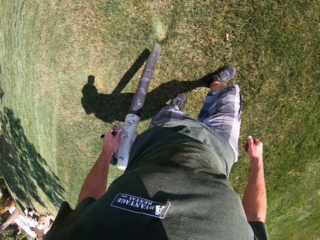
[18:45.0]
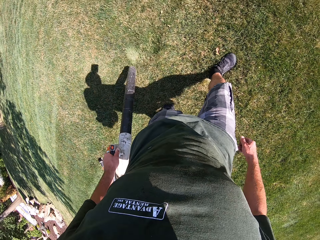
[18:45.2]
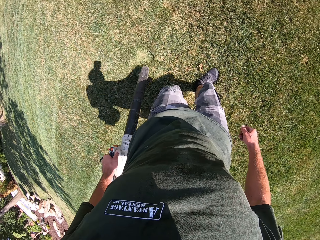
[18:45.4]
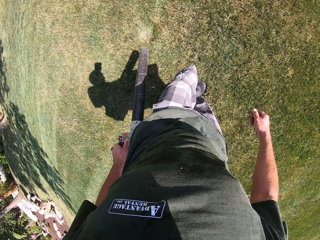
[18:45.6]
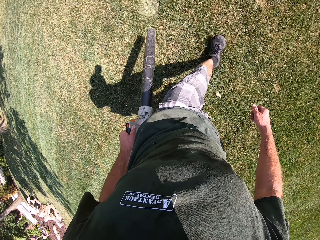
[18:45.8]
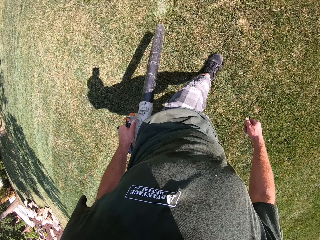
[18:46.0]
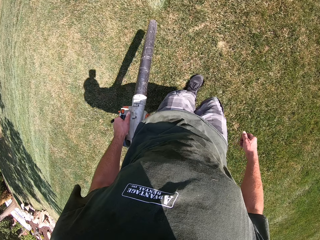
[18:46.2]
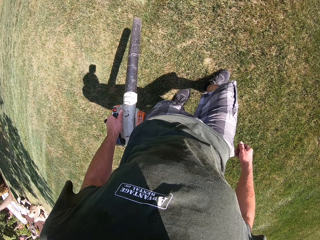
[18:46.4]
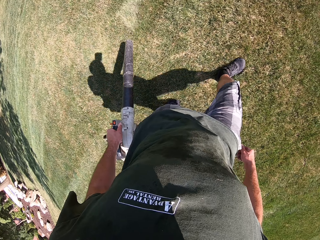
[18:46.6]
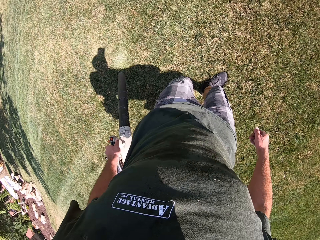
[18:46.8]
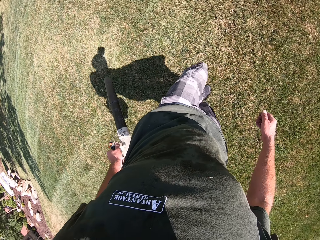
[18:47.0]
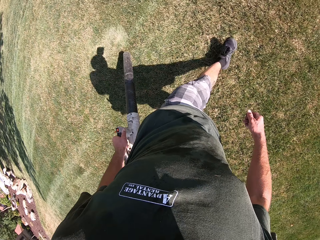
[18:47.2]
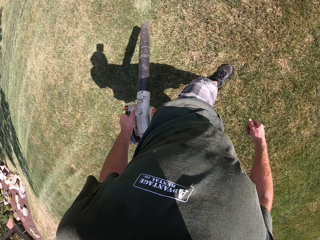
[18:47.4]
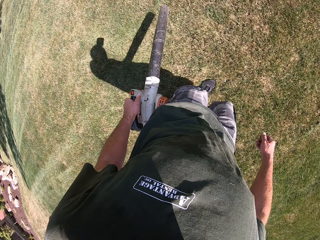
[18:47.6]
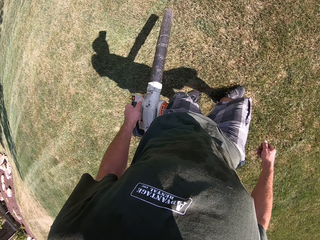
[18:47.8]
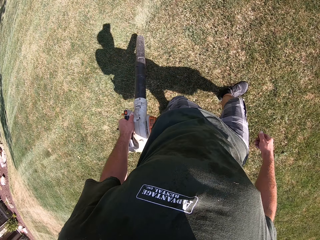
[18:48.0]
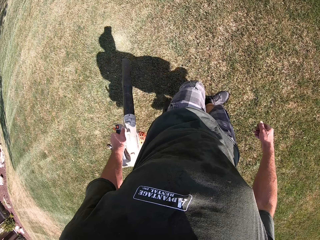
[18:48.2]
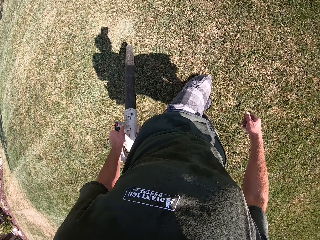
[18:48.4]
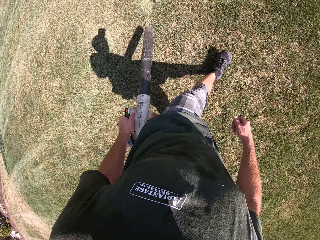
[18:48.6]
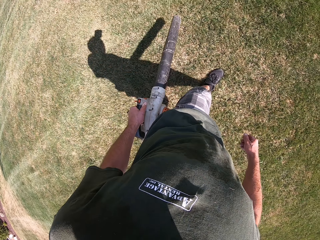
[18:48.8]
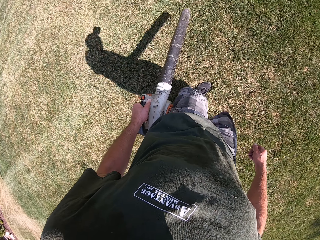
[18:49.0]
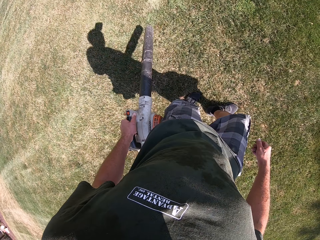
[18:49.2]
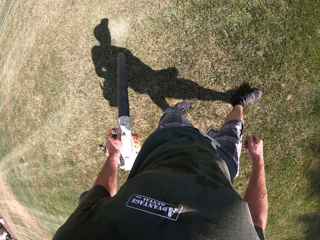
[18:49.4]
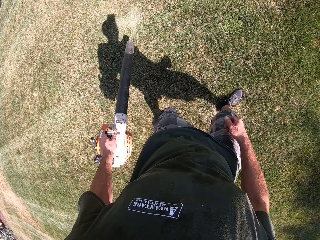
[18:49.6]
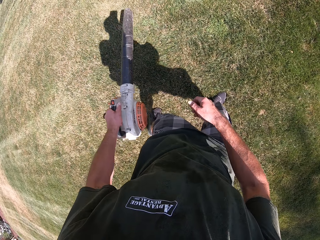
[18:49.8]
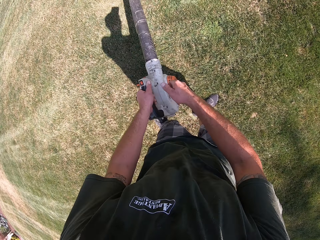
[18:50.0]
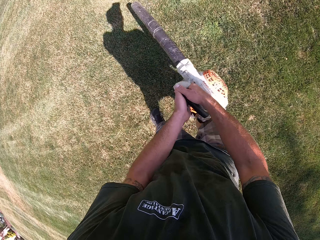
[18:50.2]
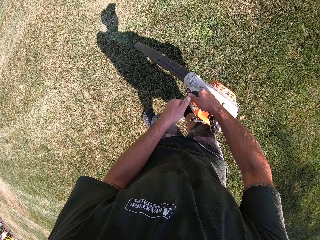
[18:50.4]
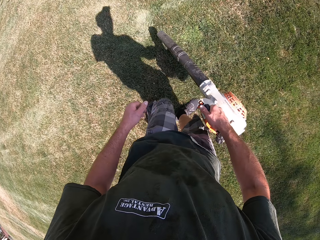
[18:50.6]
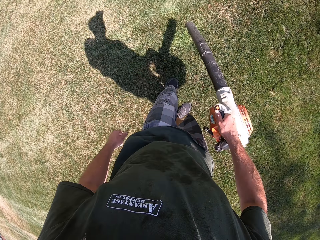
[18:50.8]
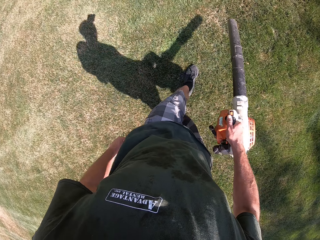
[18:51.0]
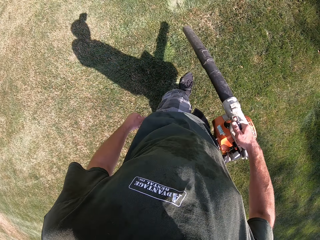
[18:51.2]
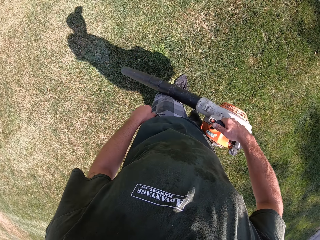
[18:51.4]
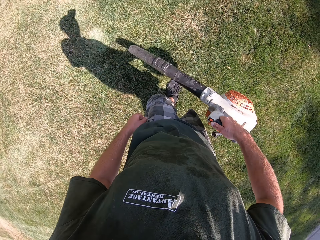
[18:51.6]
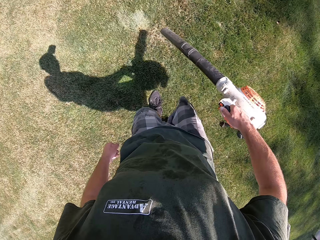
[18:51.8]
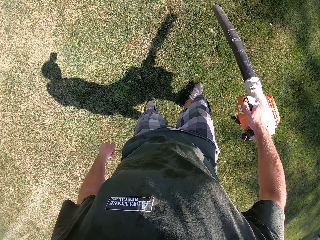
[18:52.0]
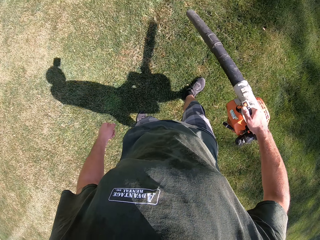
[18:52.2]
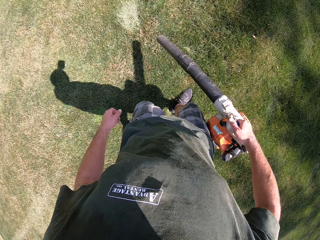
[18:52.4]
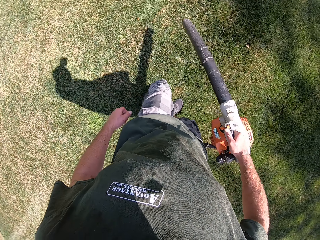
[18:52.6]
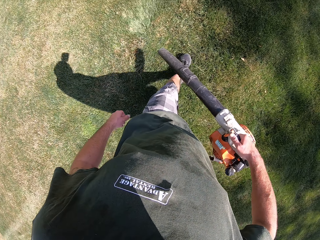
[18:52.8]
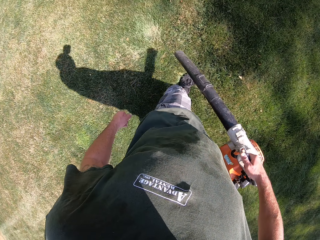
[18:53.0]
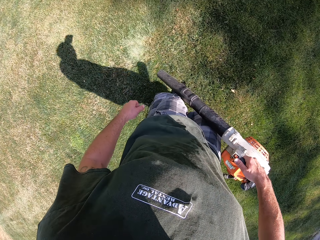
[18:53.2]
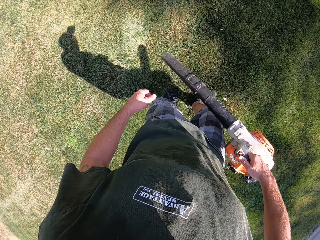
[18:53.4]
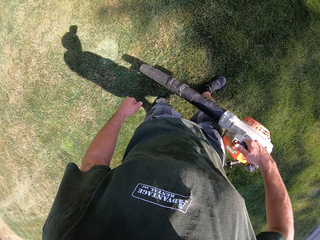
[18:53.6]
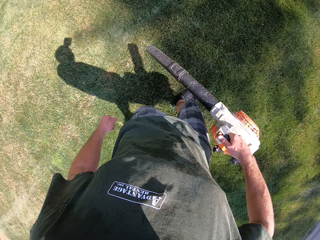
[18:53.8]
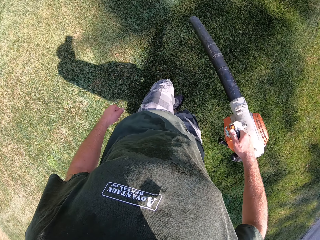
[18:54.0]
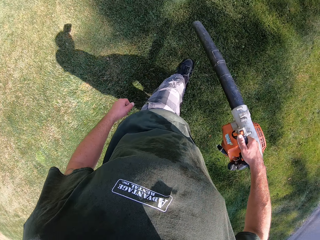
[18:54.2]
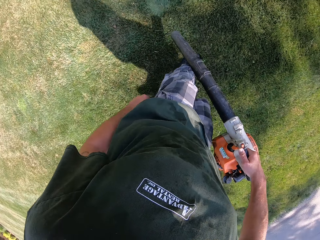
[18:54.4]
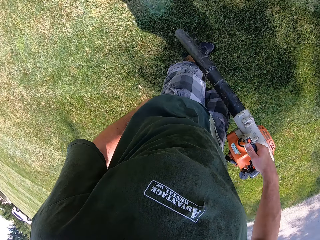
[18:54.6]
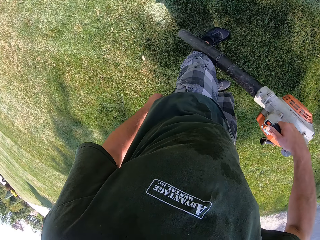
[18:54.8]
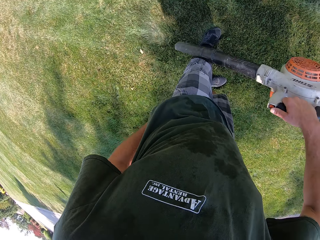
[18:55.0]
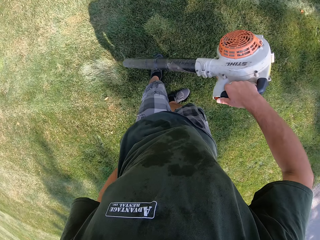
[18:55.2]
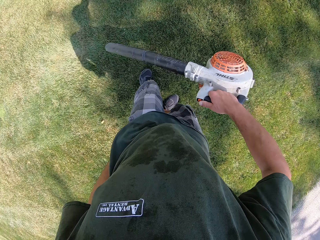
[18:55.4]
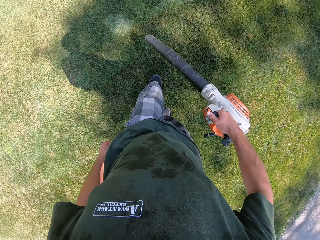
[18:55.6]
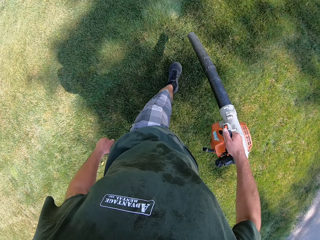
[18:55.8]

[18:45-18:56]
The camera wearer passes the lawn blower from his left hand to his right hand. He holds the leaf blower with his right hand.

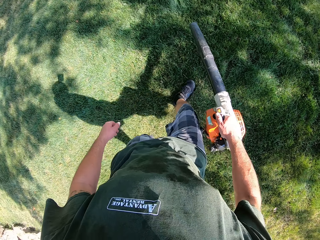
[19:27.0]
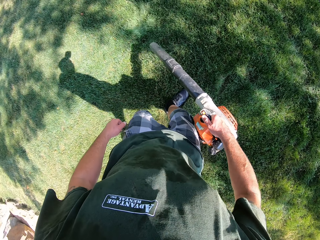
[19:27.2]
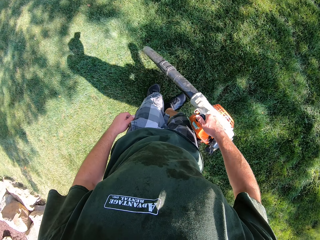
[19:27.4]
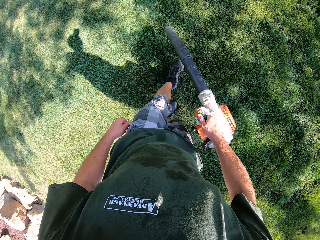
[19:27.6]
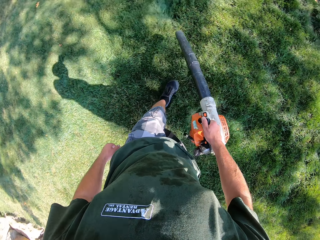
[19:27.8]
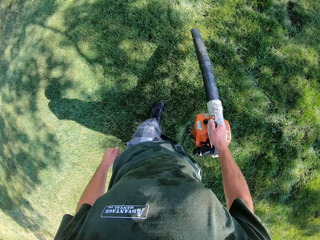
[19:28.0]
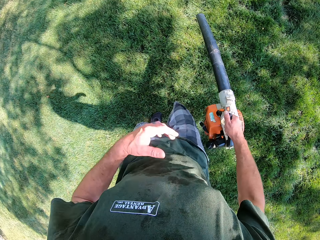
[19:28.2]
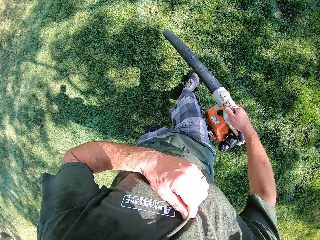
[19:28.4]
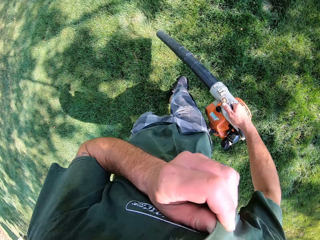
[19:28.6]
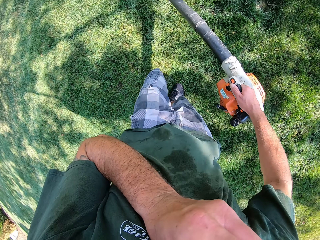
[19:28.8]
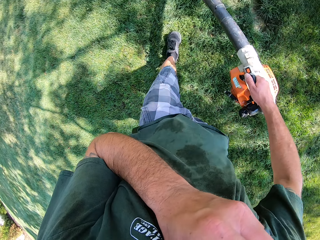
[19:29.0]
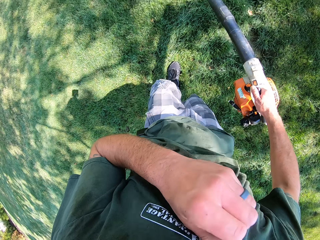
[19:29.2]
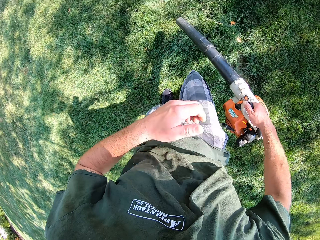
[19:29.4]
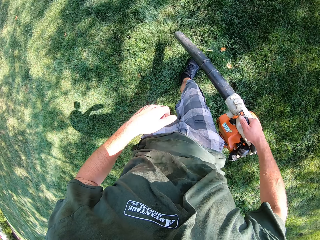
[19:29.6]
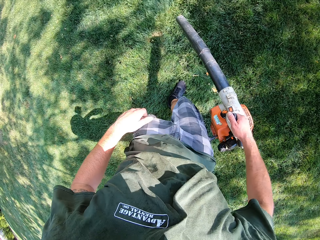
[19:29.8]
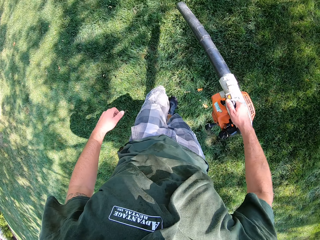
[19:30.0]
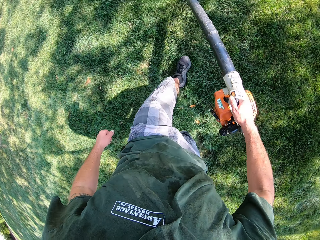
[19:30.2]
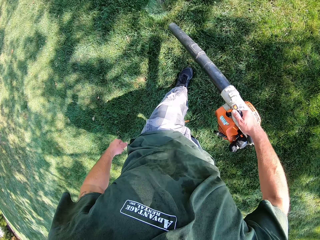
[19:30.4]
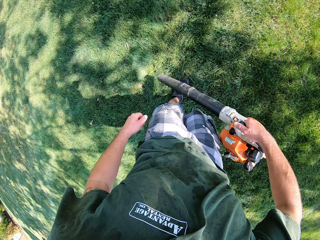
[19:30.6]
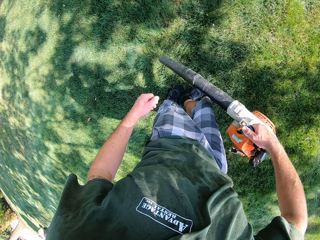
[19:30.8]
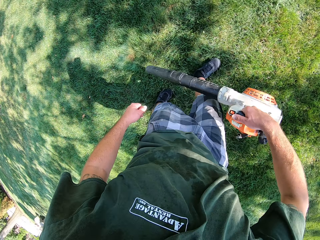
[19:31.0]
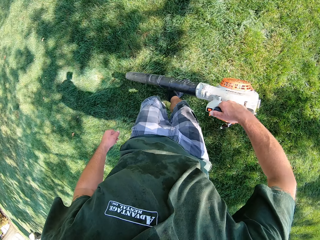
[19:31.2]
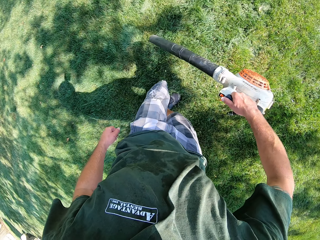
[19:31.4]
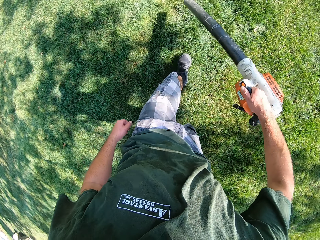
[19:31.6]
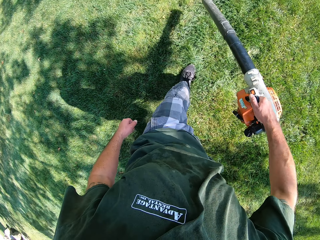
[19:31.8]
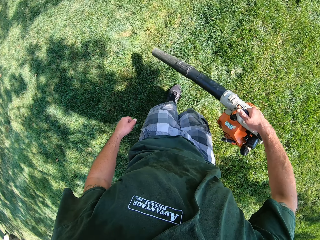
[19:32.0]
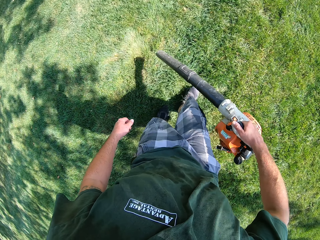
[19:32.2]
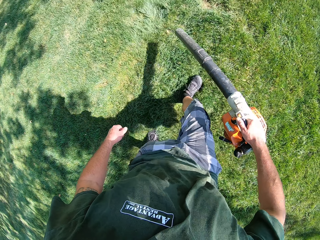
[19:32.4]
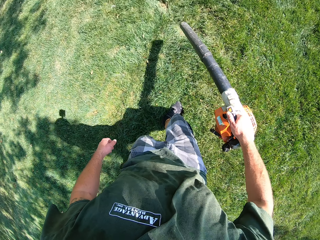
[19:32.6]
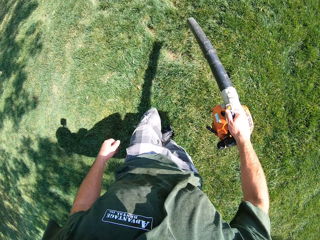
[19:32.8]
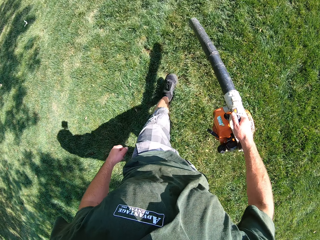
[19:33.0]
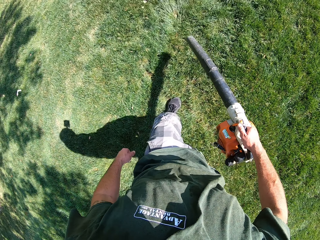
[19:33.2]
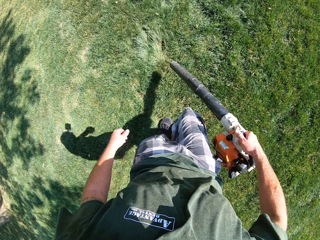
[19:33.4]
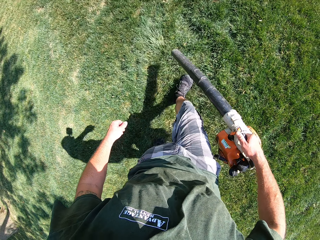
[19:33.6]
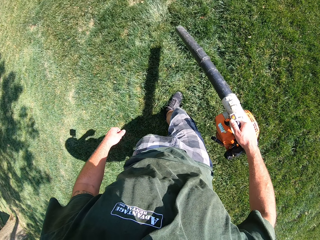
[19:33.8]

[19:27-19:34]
The camera wearer holds his shirt with his left hand. He wipes his face with his shirt and drops his shirt.

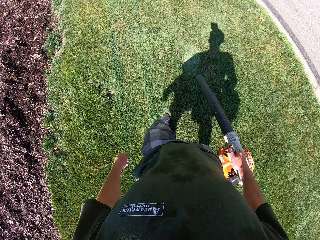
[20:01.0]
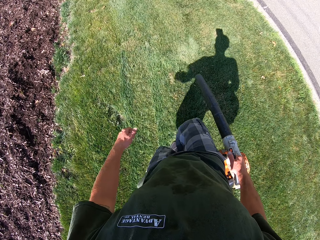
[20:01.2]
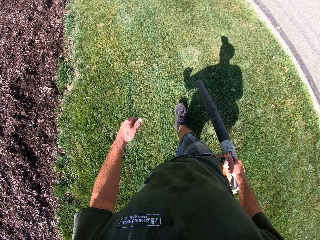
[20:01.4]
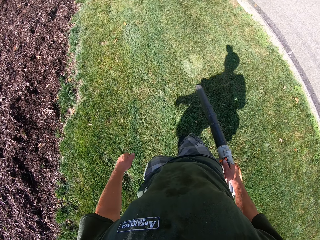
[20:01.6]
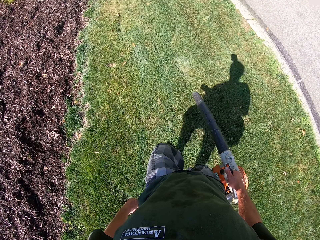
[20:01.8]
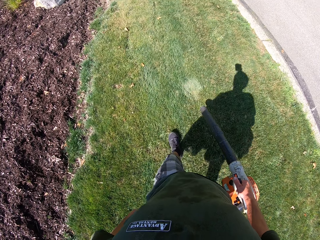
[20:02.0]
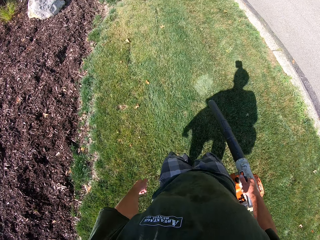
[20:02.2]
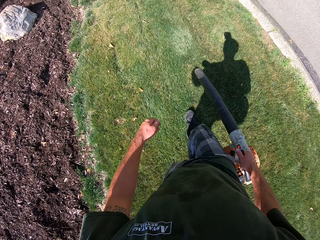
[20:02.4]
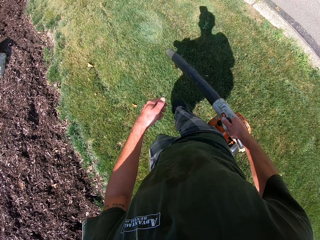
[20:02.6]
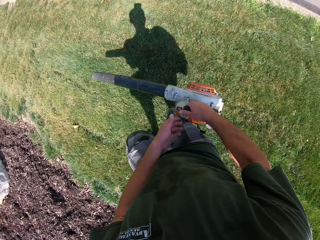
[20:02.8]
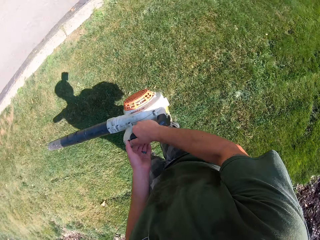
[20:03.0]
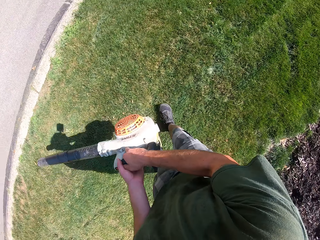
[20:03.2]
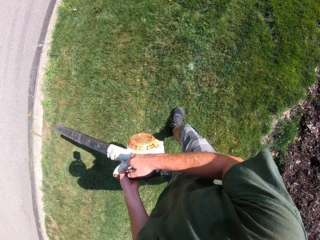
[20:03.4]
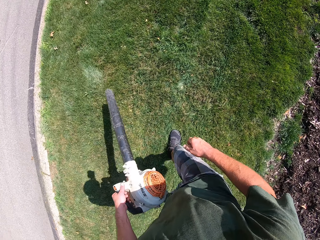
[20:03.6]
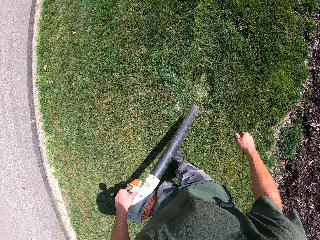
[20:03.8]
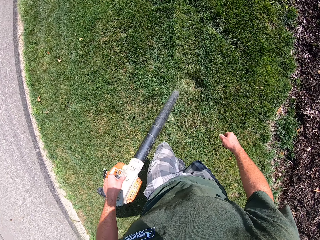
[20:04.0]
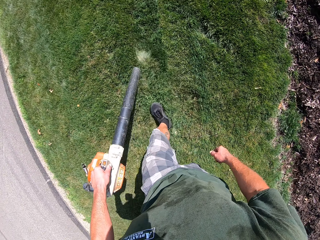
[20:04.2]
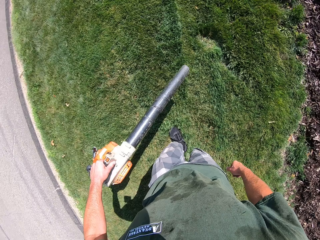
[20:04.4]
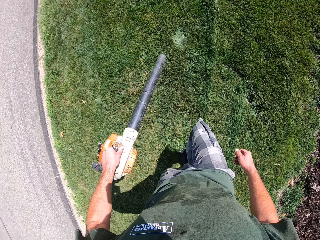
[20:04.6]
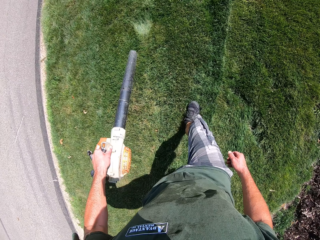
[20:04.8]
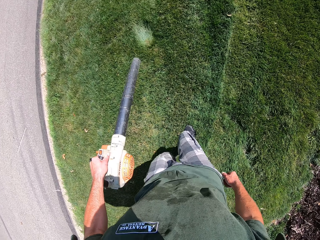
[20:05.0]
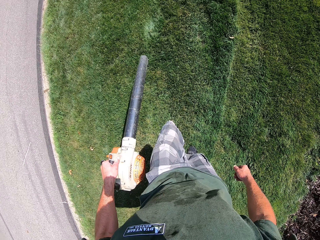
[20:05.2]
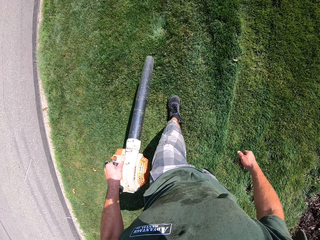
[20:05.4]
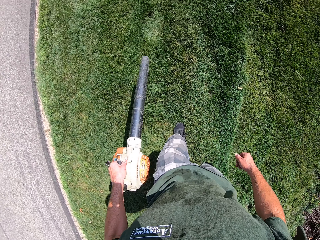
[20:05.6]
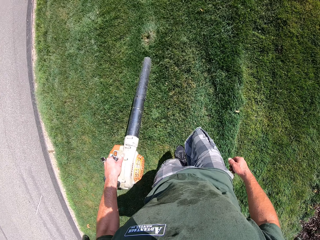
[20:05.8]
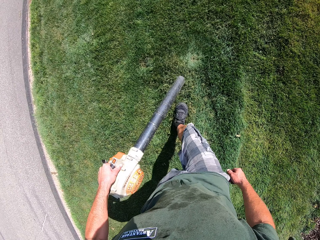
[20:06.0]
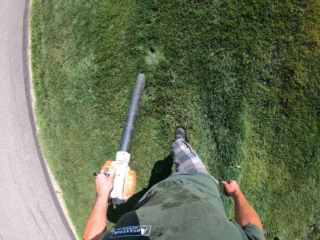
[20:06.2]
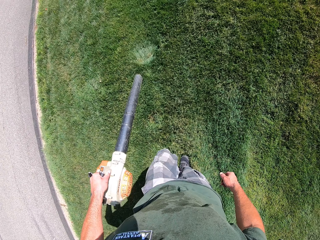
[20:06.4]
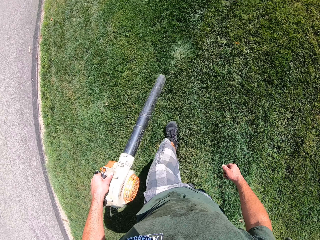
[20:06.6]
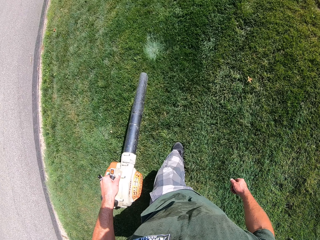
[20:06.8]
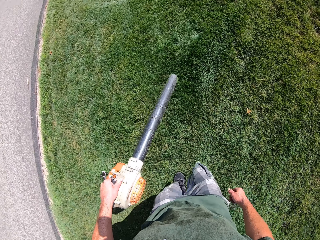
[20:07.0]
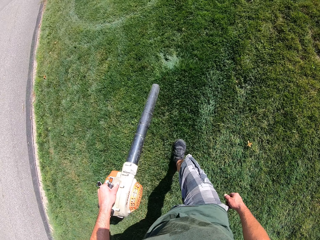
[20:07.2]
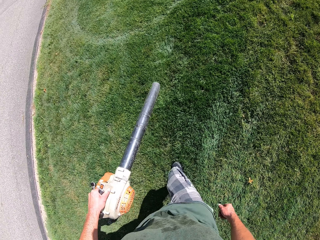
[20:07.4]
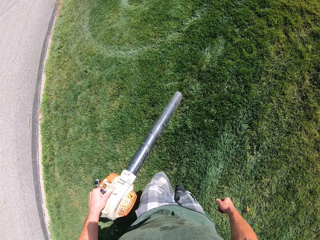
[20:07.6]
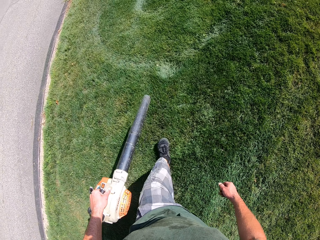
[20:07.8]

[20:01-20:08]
The camera wearer passes the lawn blower from his right hand to his left hand. He holds the leaf blower with his left hand.
